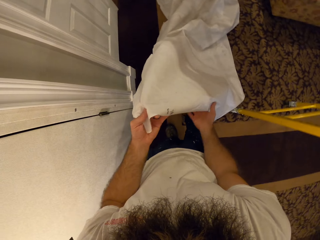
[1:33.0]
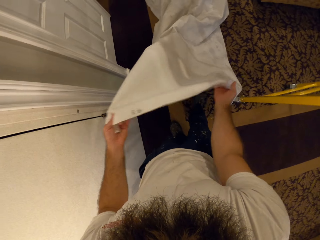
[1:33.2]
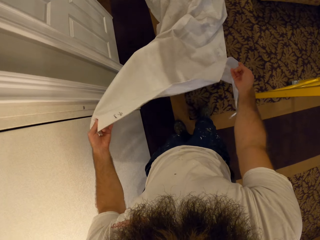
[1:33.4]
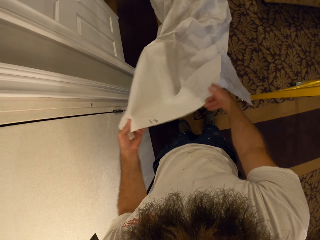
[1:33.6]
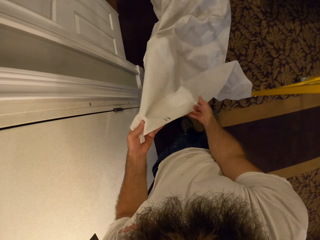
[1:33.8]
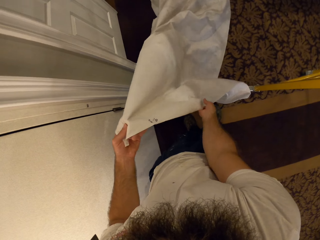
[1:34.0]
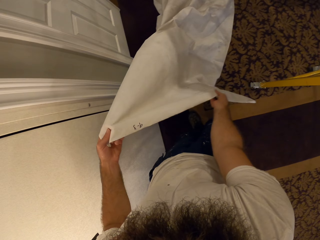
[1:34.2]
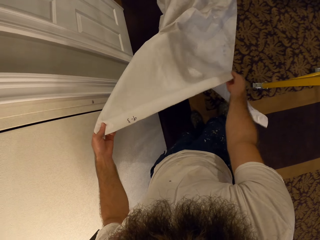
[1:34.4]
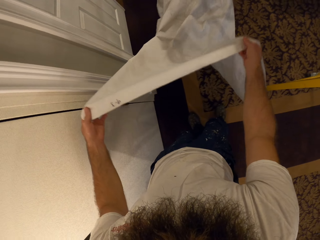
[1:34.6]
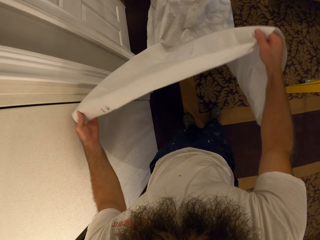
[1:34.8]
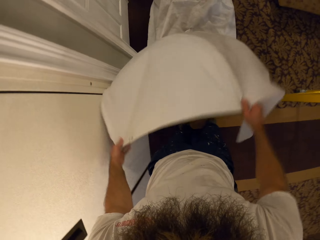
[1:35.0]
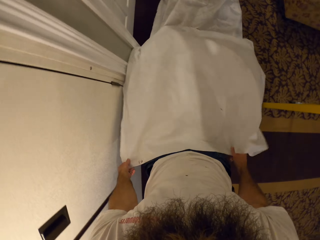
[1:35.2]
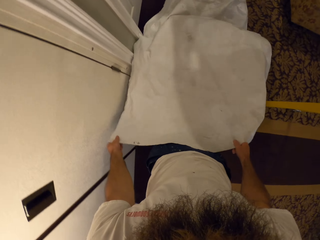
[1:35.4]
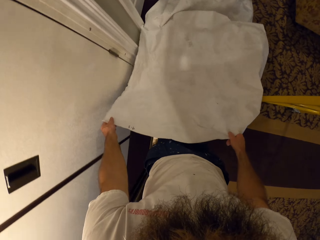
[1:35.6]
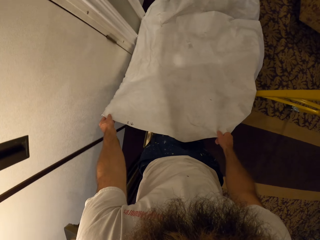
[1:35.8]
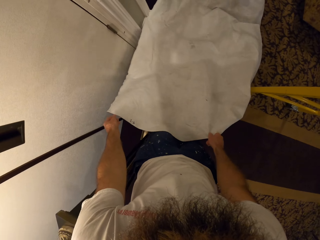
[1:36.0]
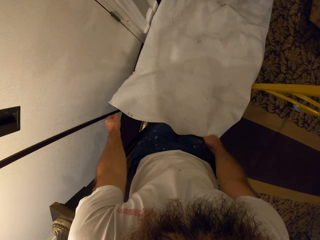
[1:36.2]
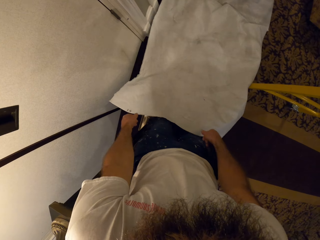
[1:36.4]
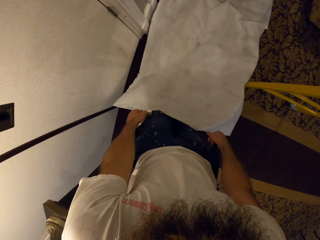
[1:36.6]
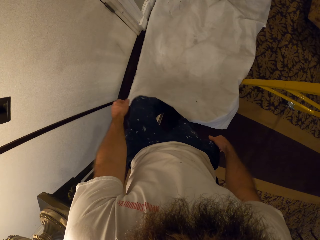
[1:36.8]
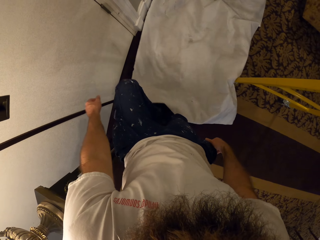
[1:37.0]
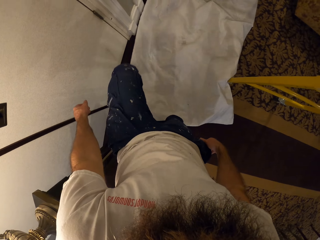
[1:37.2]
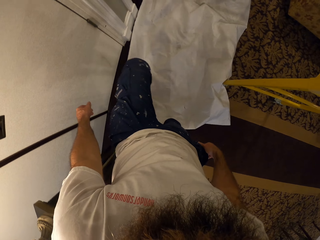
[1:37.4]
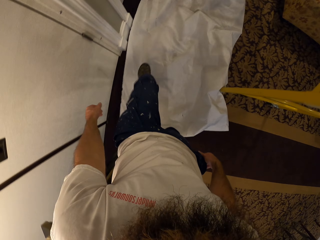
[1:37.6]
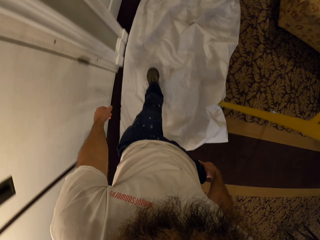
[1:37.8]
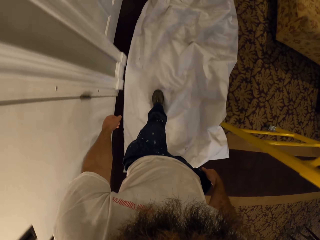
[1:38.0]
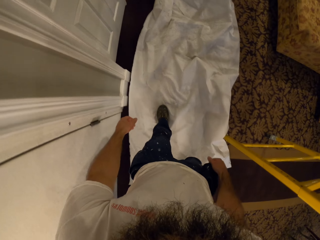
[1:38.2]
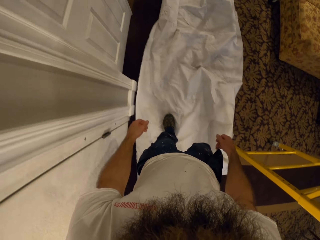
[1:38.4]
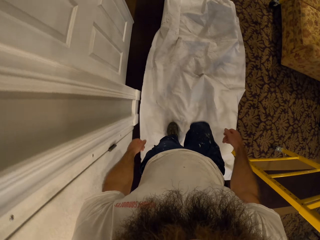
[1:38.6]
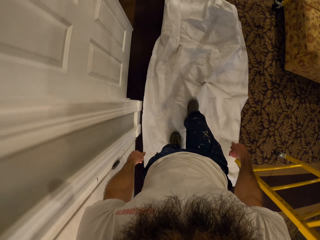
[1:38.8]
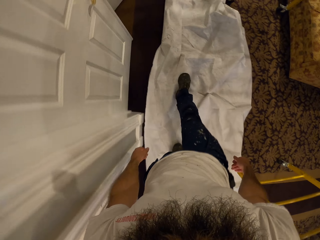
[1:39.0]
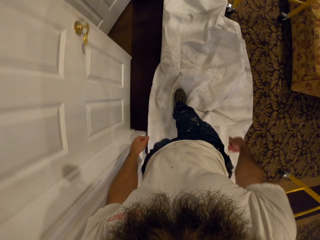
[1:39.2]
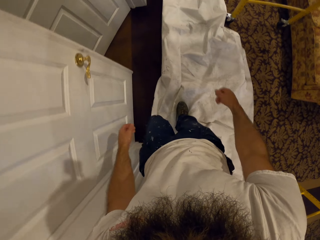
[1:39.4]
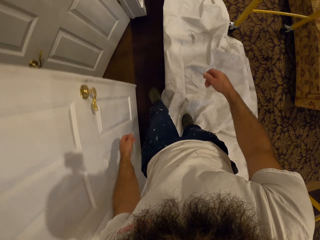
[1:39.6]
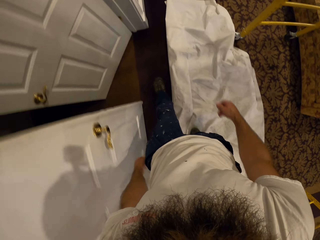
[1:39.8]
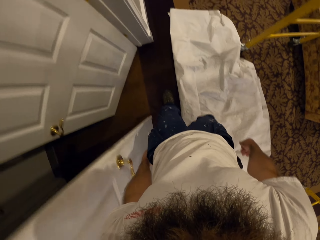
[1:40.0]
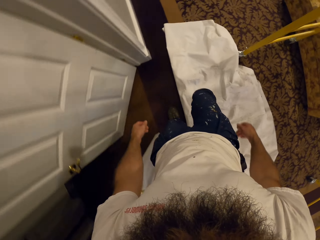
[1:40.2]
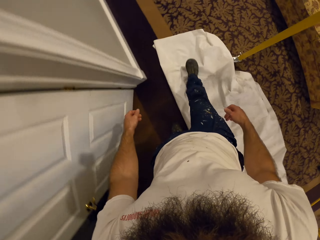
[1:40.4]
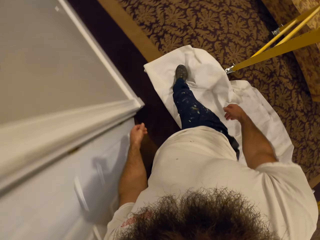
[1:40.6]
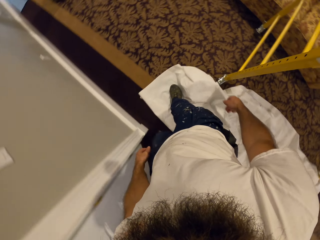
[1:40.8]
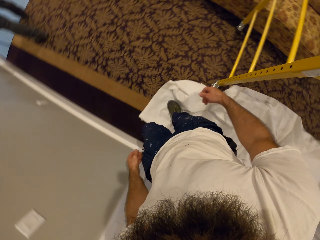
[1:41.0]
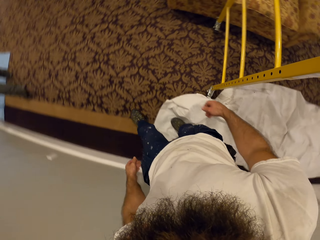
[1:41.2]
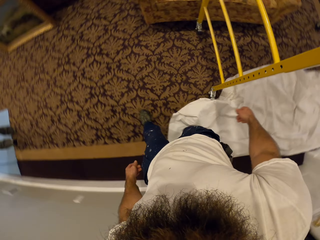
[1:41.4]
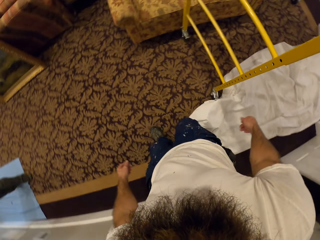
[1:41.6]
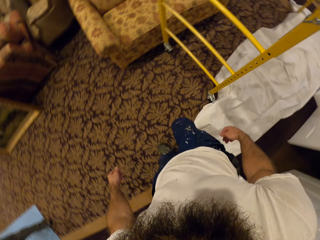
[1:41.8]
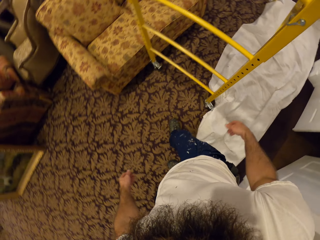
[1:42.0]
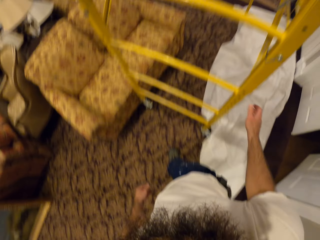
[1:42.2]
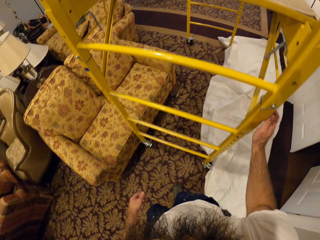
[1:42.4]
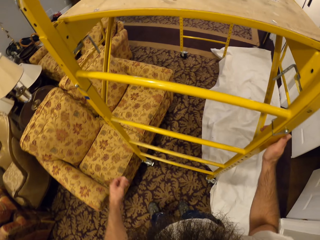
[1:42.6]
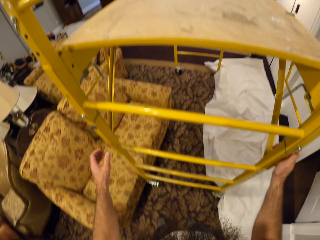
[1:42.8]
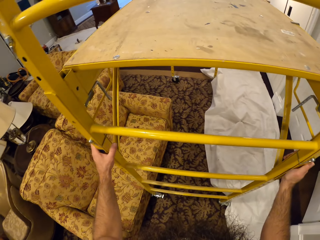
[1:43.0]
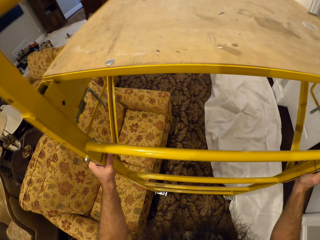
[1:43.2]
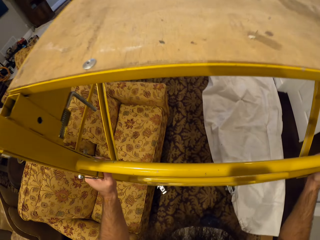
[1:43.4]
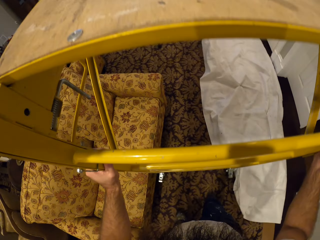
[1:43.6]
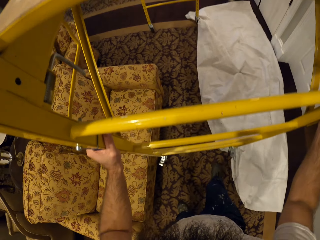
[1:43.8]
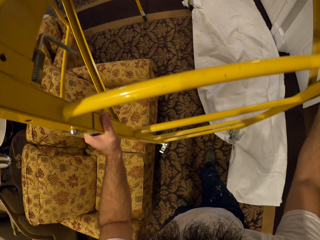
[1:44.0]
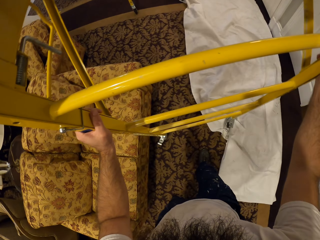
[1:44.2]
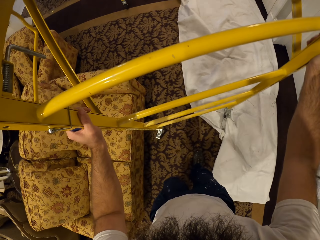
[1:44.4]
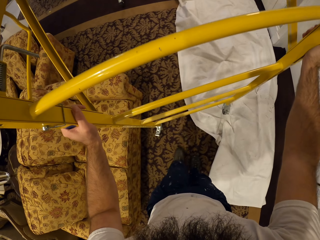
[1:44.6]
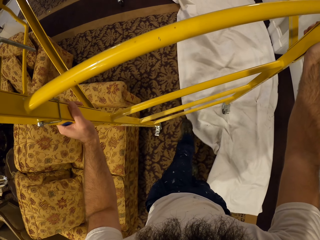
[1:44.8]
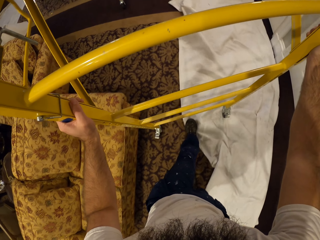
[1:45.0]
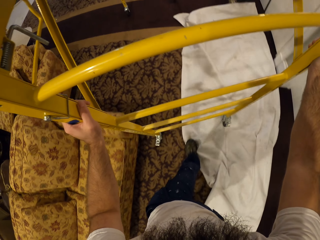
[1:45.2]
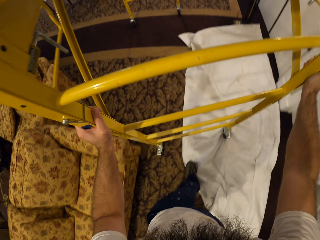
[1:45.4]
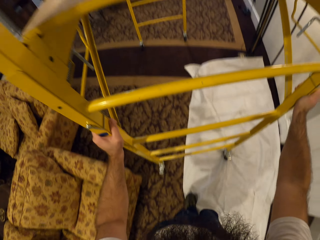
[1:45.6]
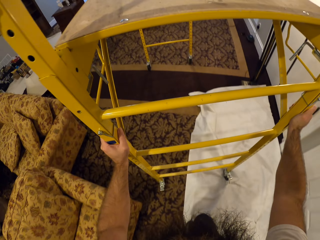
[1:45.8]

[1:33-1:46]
The camera wearer walks on the cloth. They move a scaffold set on the ground with both hands.

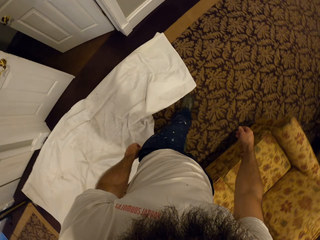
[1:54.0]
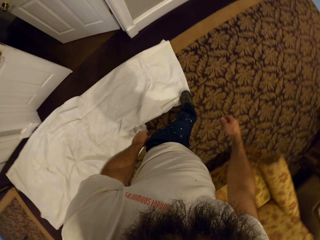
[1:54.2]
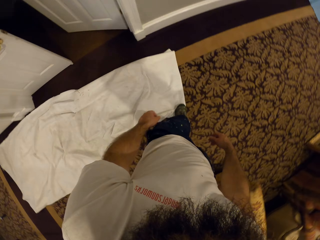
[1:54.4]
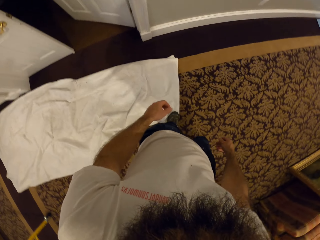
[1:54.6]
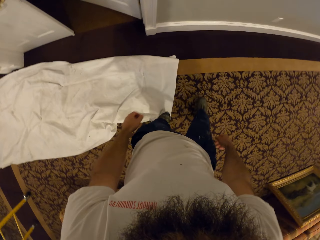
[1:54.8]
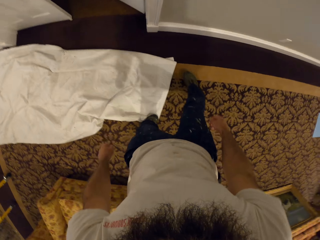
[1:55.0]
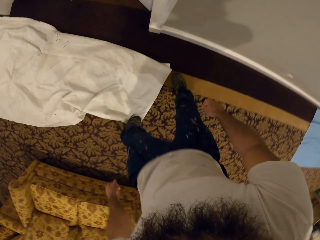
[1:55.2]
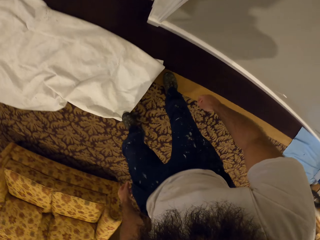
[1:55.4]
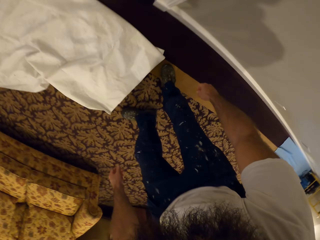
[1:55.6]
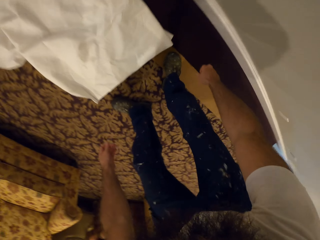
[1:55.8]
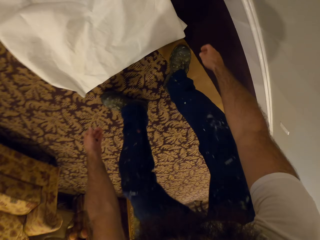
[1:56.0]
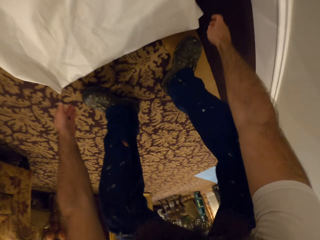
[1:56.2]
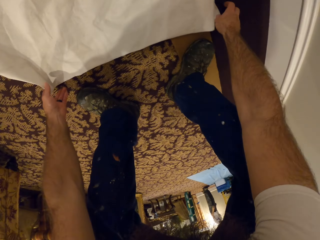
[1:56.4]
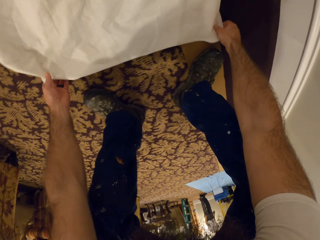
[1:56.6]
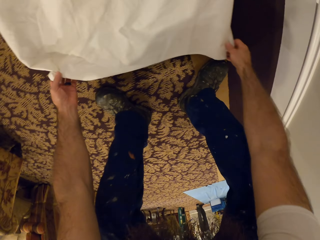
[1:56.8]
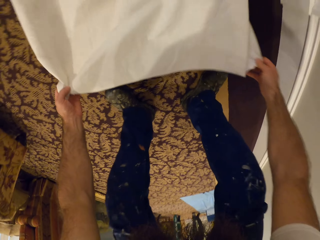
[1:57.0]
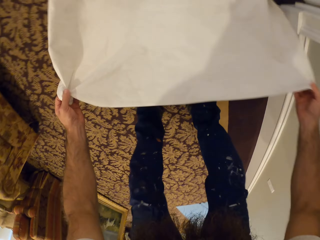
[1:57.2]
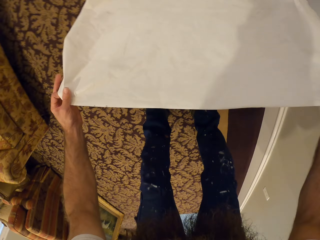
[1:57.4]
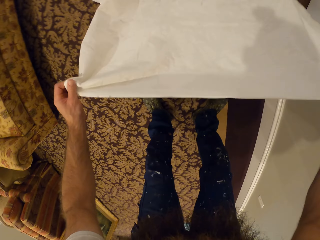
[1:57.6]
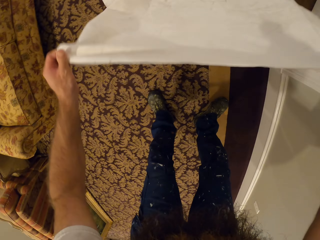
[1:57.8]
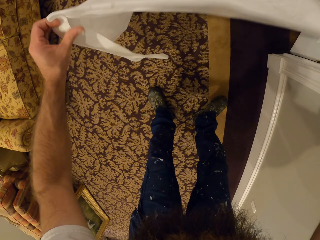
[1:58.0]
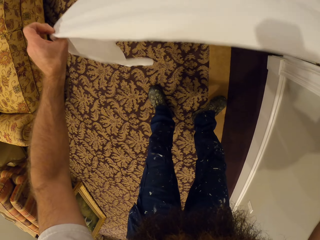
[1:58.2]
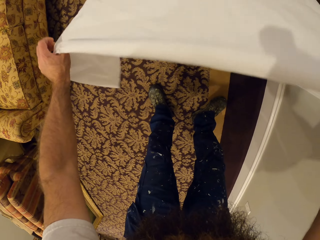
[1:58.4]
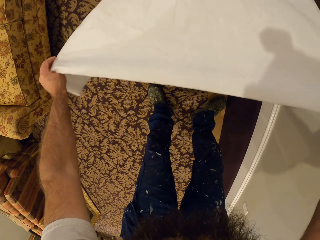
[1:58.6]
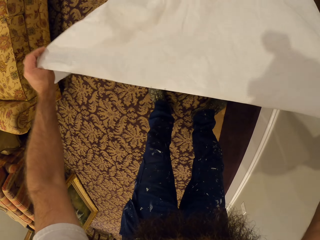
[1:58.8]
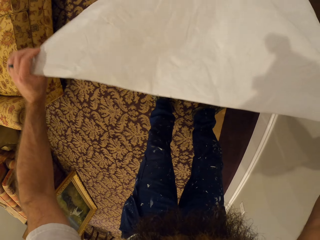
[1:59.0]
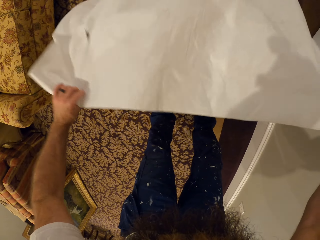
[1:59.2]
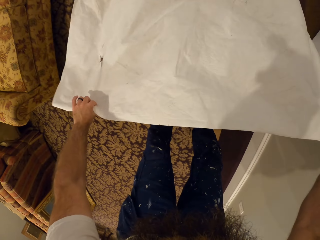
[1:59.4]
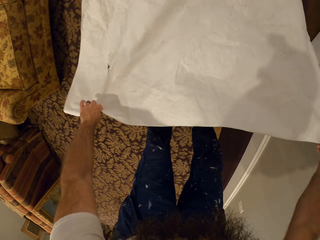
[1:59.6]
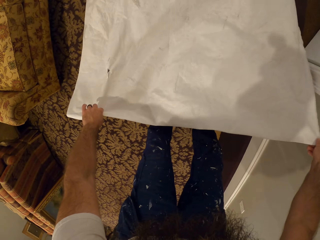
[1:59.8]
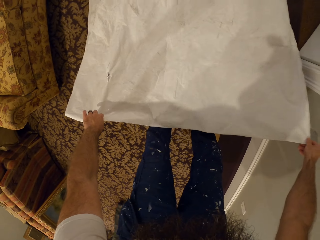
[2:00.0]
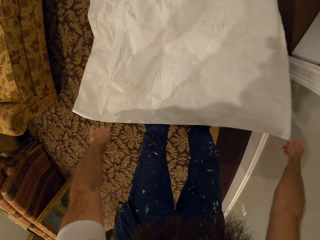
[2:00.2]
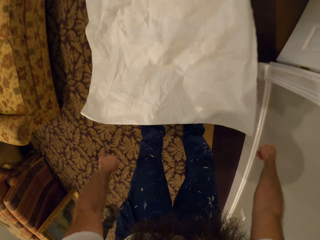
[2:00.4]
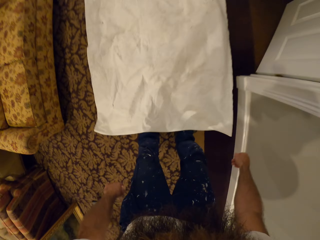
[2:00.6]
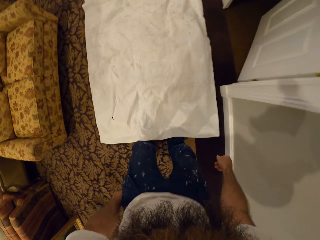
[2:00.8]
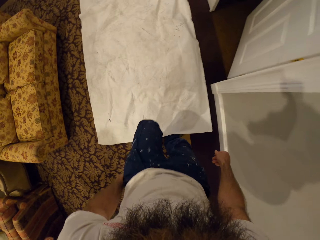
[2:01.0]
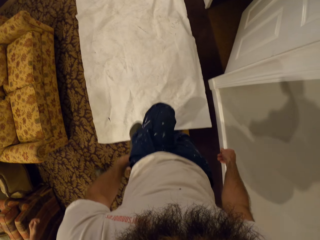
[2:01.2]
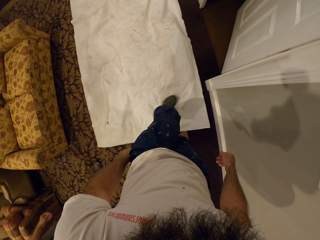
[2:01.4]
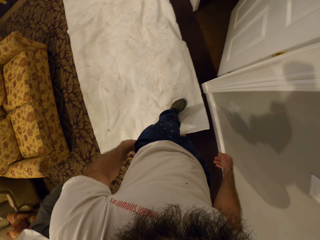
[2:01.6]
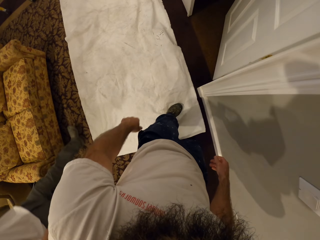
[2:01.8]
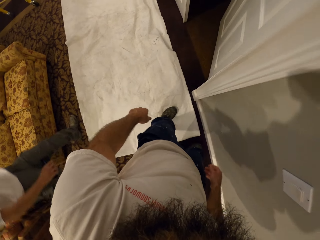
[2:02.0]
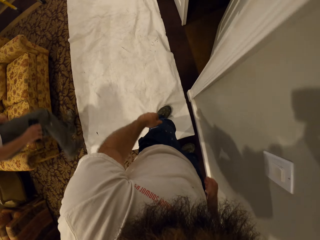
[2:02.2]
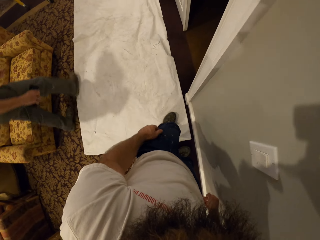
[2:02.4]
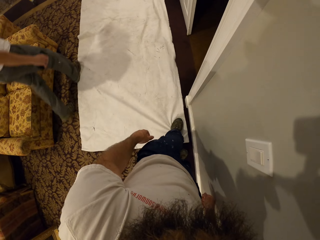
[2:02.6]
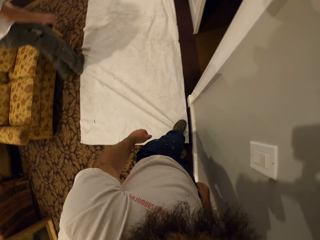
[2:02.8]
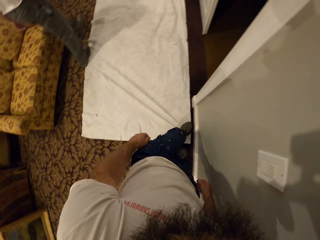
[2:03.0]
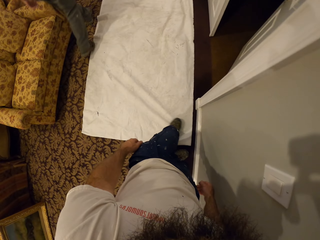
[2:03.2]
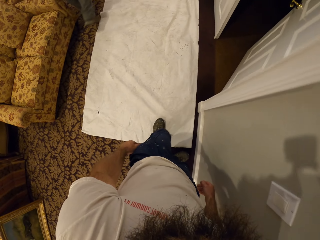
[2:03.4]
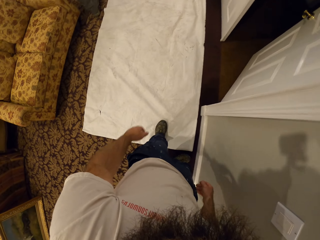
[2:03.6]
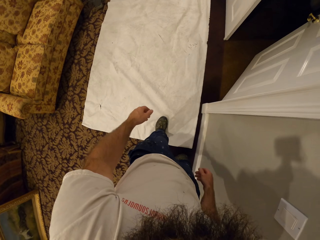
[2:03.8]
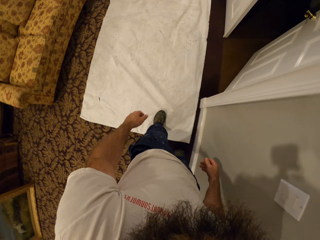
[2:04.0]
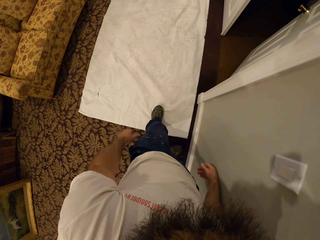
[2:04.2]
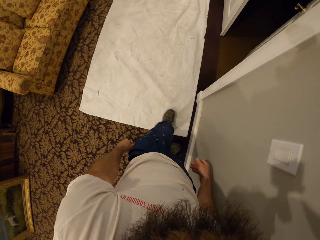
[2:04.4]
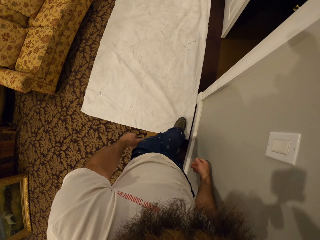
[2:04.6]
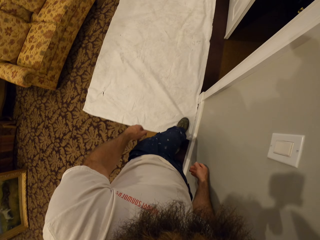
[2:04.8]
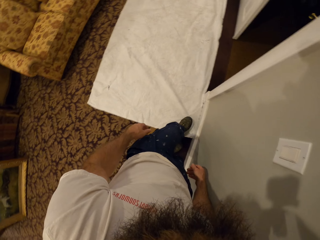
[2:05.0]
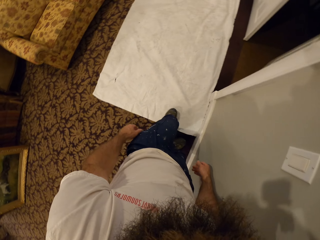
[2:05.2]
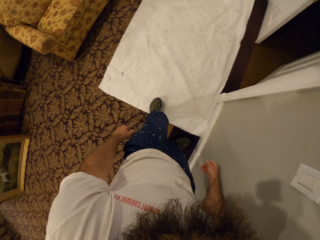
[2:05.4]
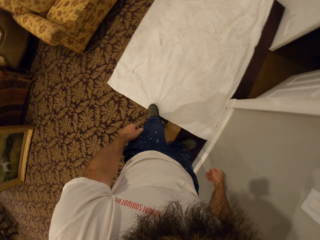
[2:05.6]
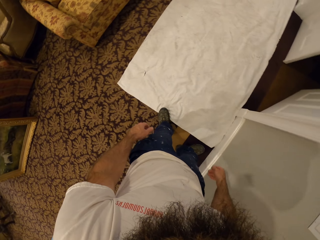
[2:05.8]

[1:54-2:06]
The camera wearer adjusts the cloth on the ground with both hands. A man walks past the camera wearer. The camera wearer adjusts the cloth on the ground with his left leg.
